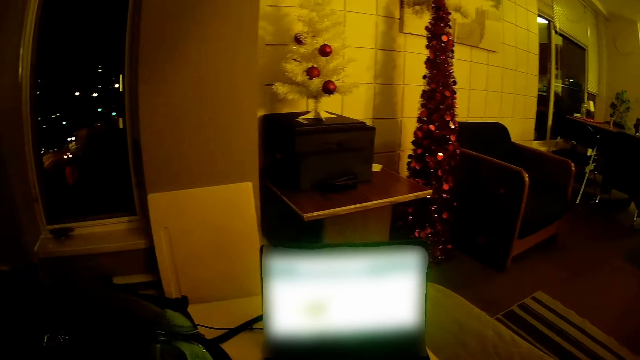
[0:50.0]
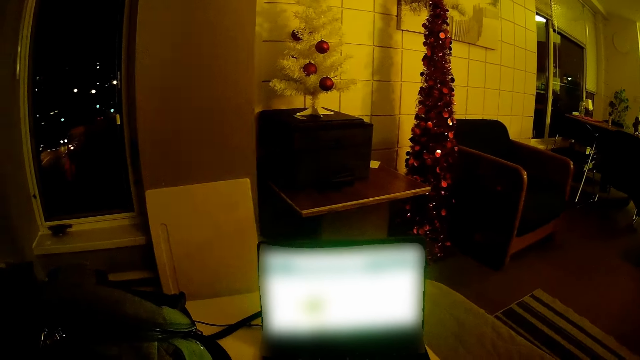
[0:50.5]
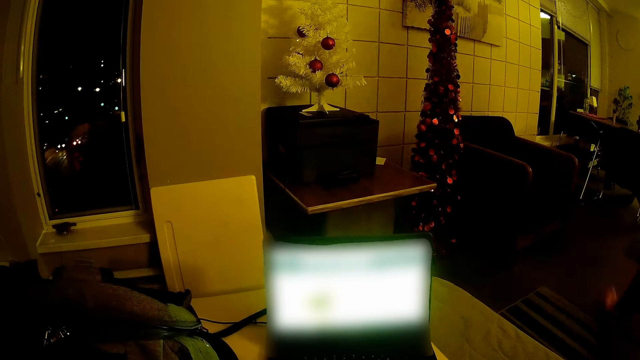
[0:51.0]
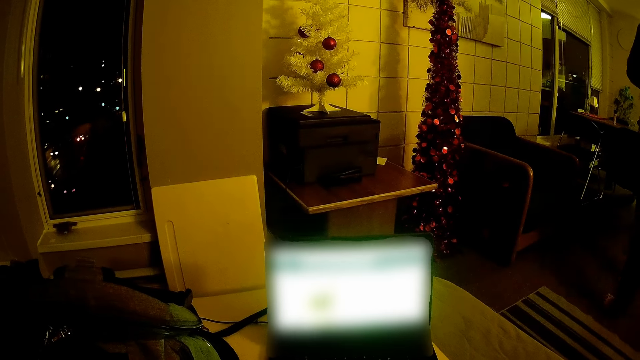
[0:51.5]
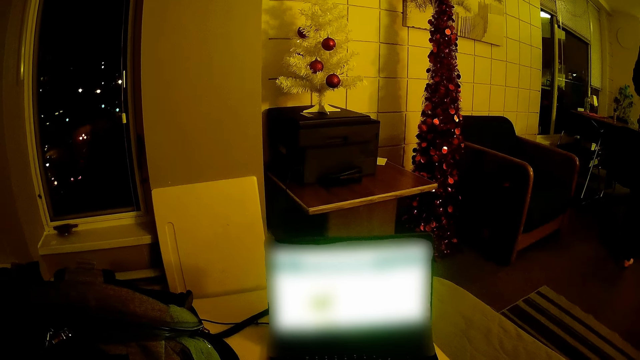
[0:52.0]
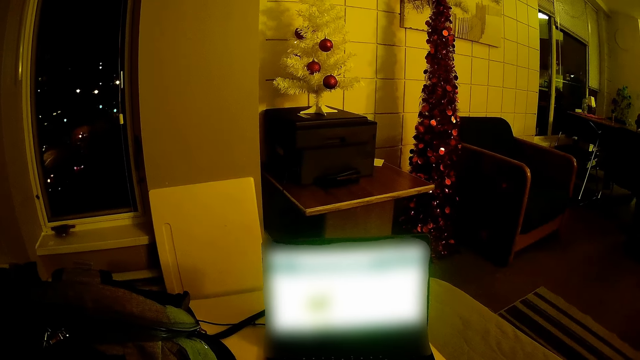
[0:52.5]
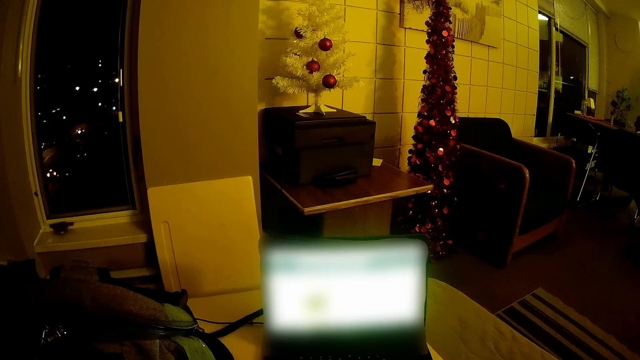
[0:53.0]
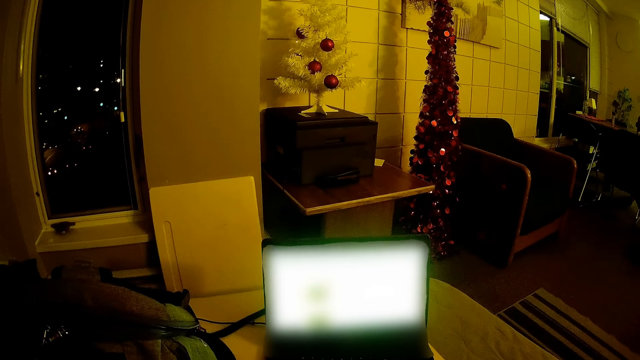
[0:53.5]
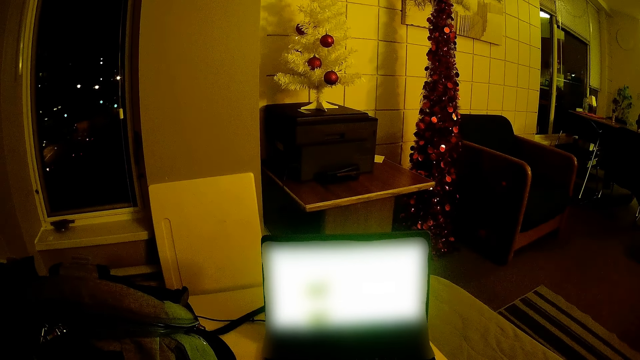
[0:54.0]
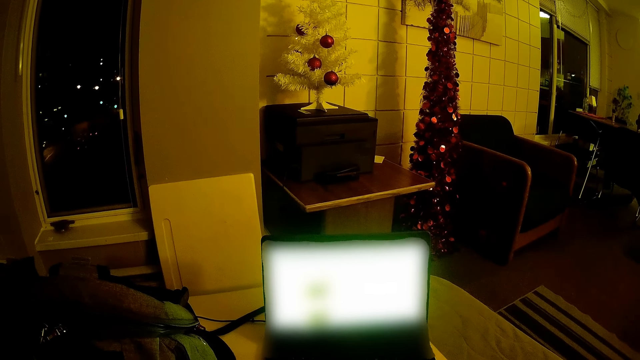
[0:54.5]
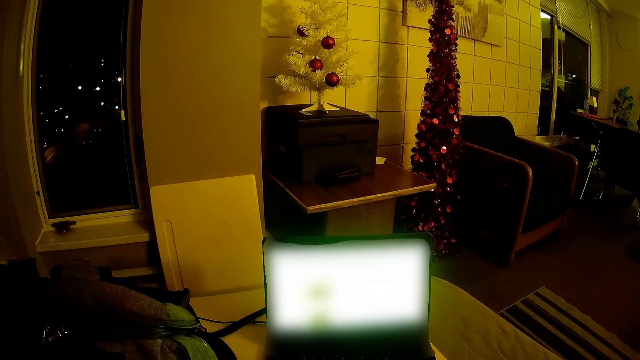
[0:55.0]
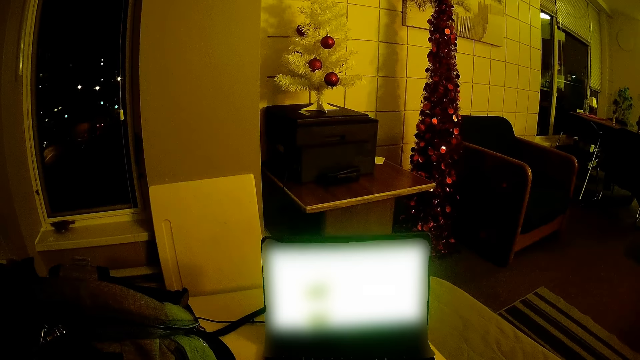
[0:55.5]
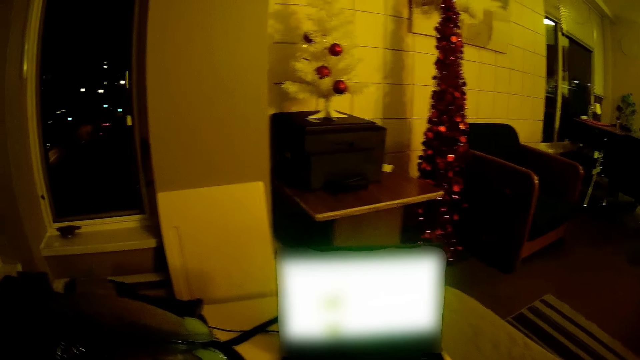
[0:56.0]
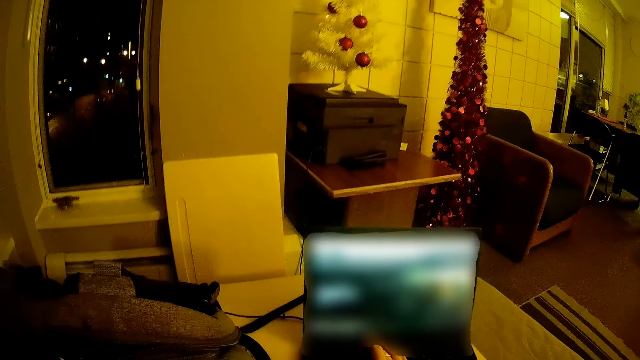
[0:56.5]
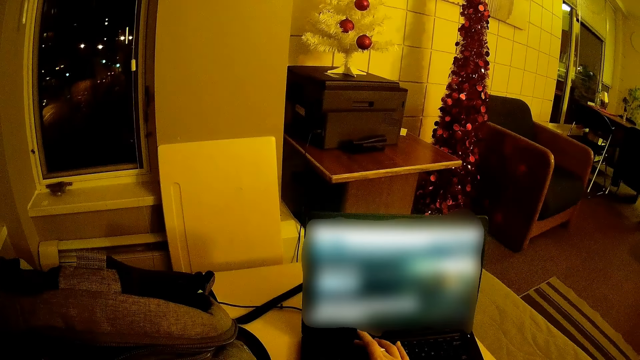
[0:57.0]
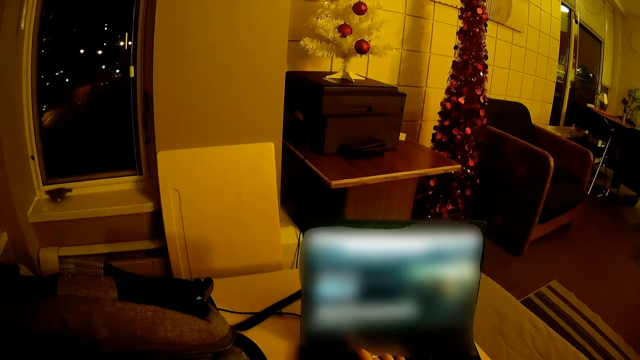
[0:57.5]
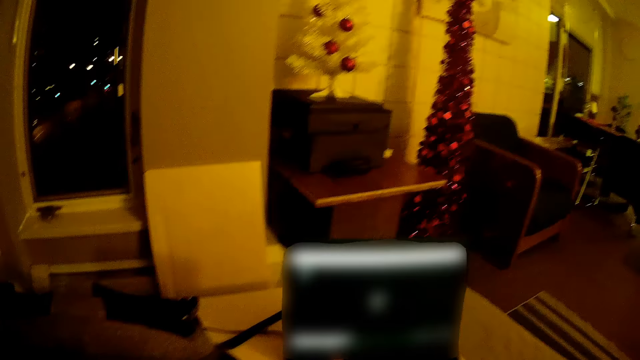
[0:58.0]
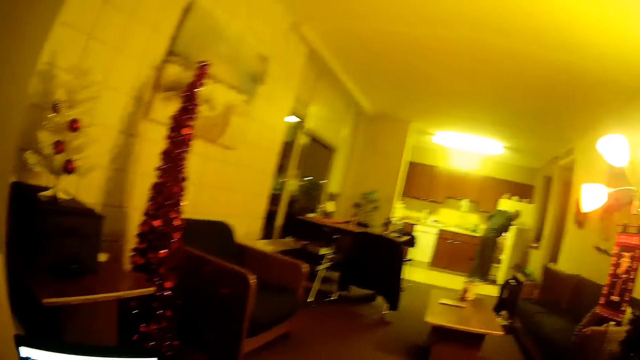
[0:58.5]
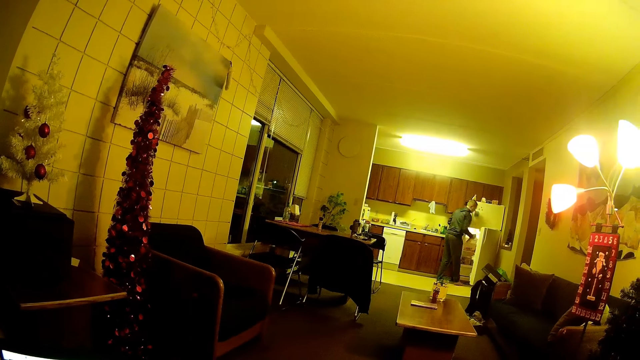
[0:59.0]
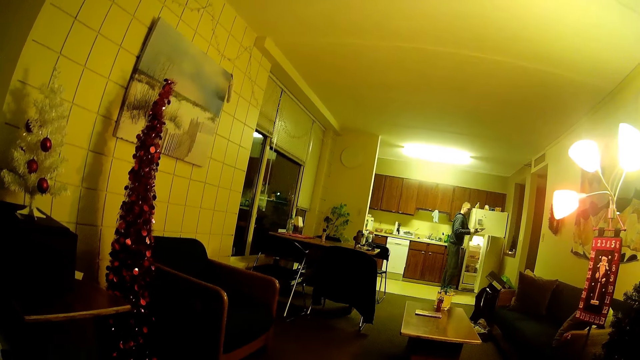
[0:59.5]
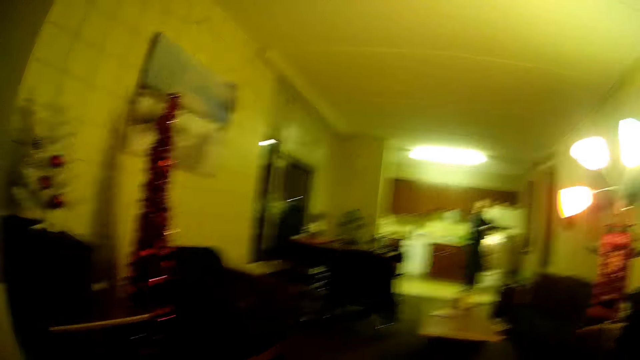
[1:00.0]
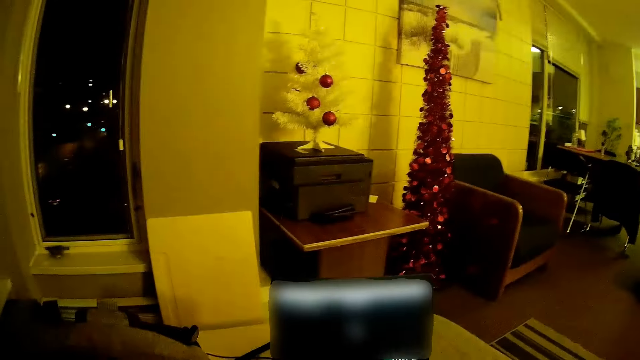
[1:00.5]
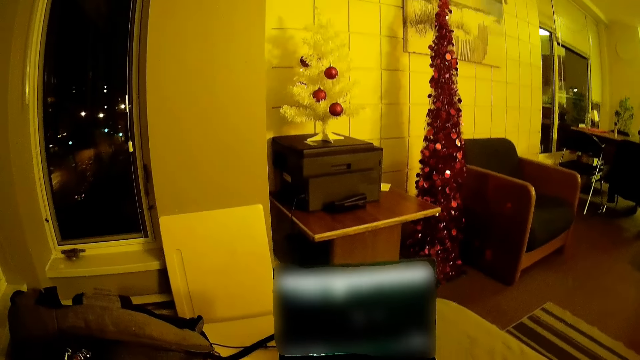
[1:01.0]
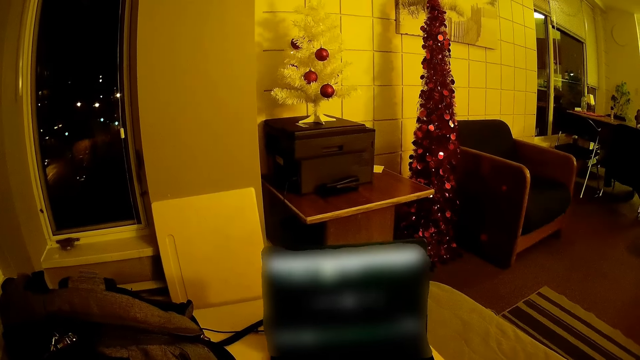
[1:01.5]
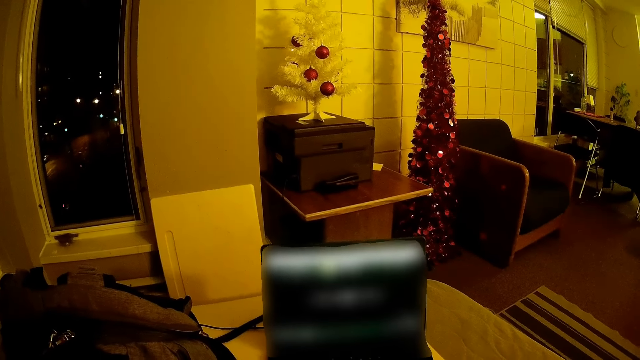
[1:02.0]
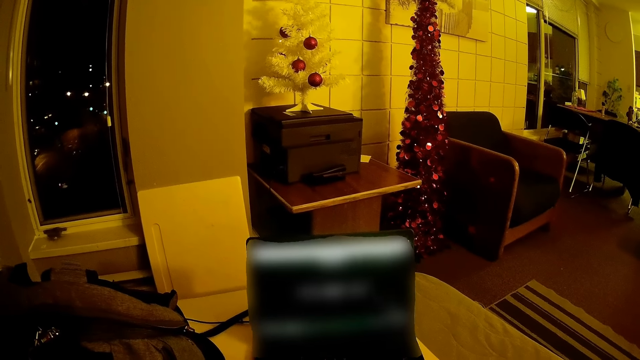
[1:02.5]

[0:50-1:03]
A man walks away. The camera wearer operates the laptop. They press on the laptop. They type on the key. They look at the man standing near the fridge. The man removes a bottle from the fridge. The camera wearer looks around. They look at the laptop.

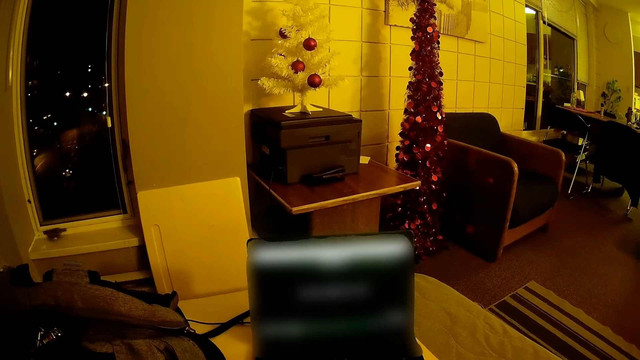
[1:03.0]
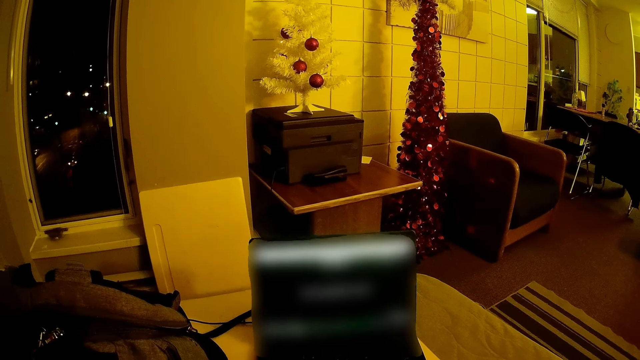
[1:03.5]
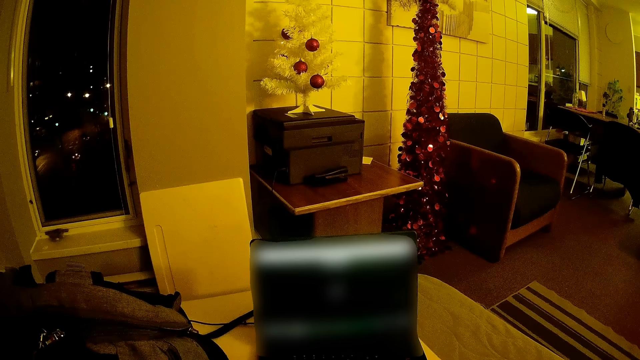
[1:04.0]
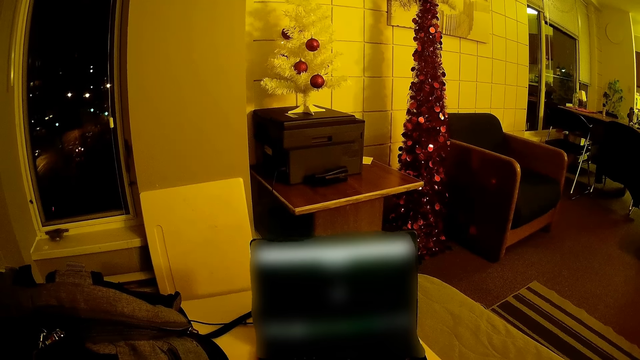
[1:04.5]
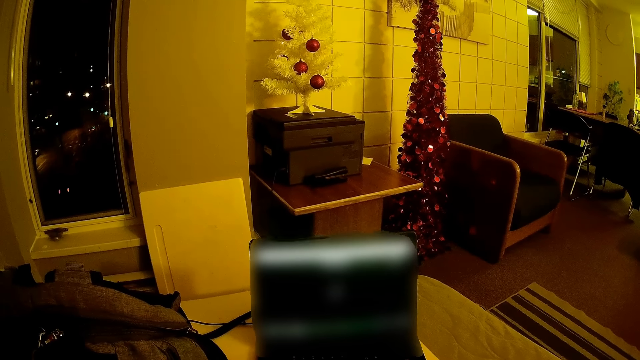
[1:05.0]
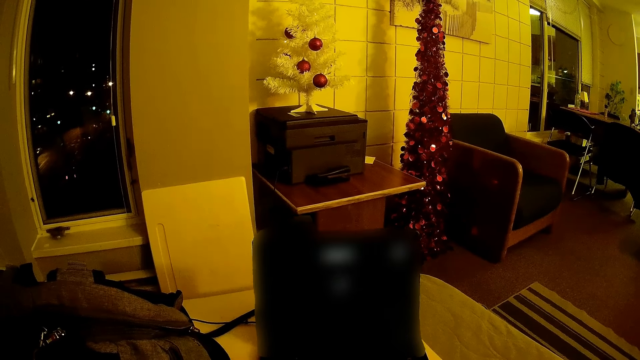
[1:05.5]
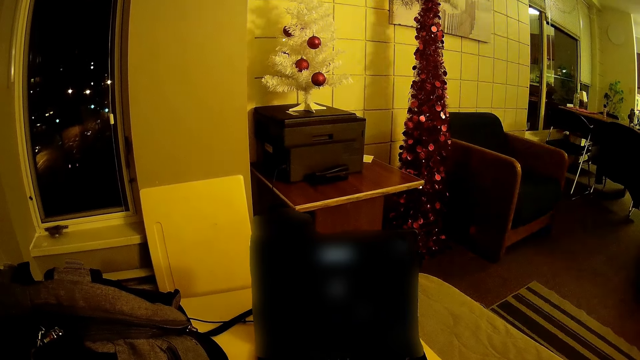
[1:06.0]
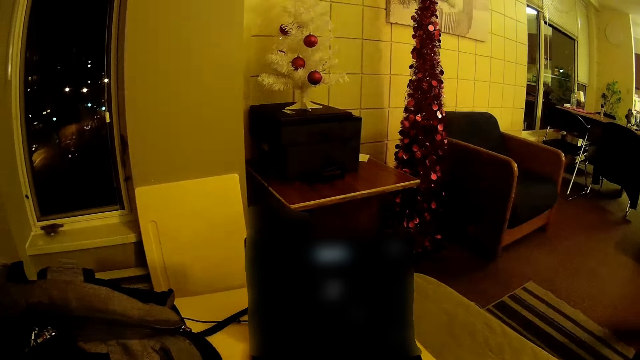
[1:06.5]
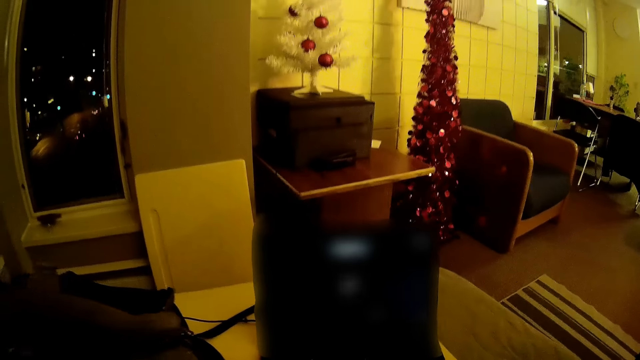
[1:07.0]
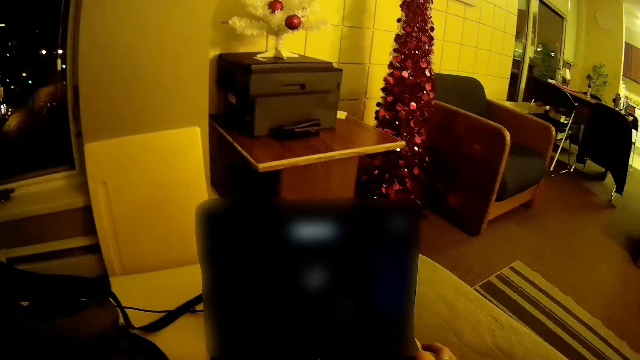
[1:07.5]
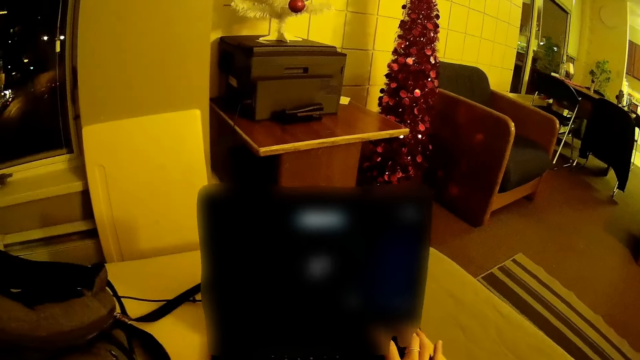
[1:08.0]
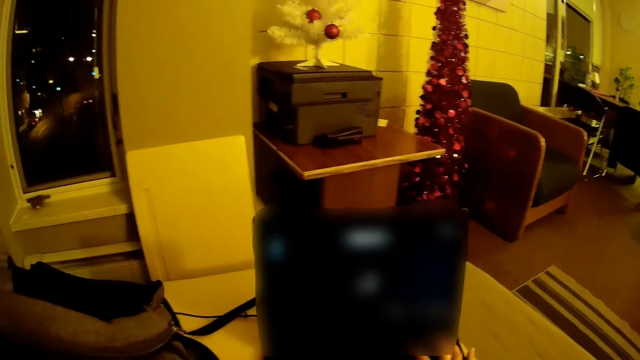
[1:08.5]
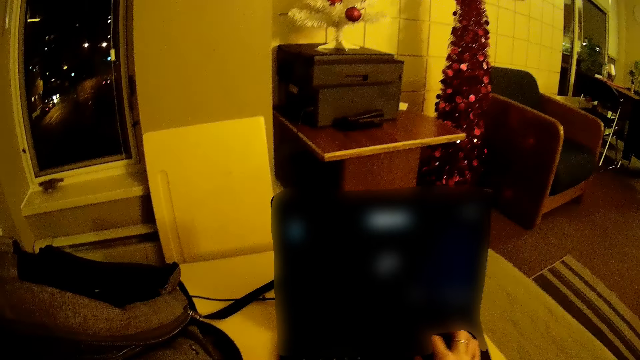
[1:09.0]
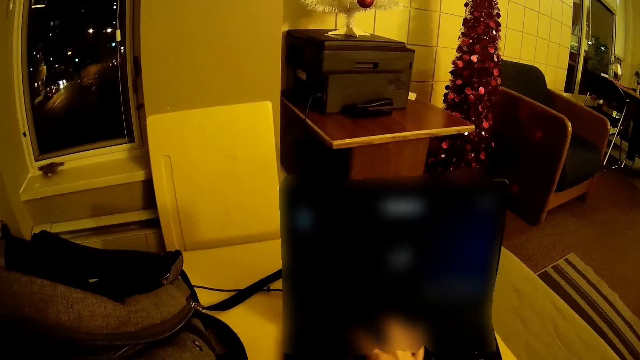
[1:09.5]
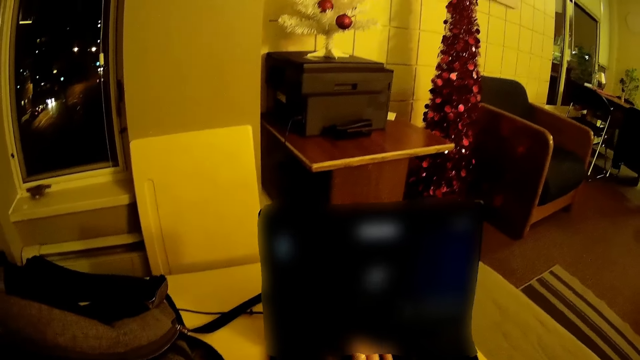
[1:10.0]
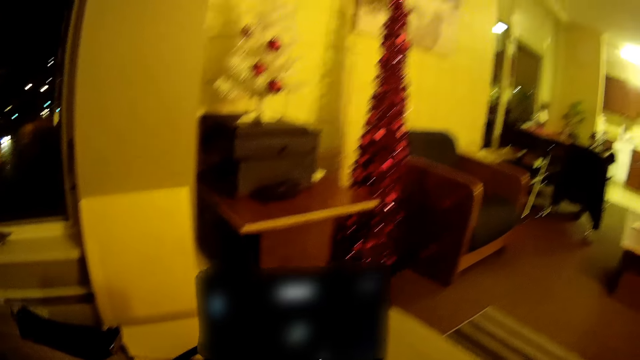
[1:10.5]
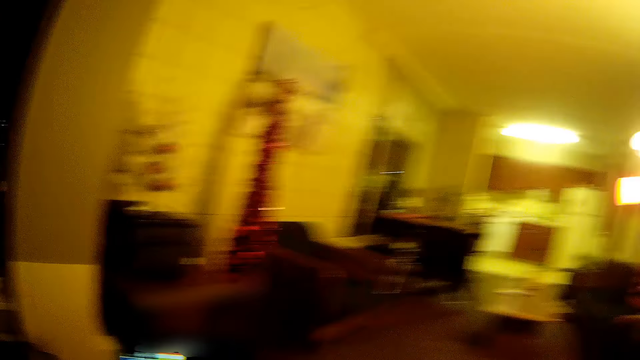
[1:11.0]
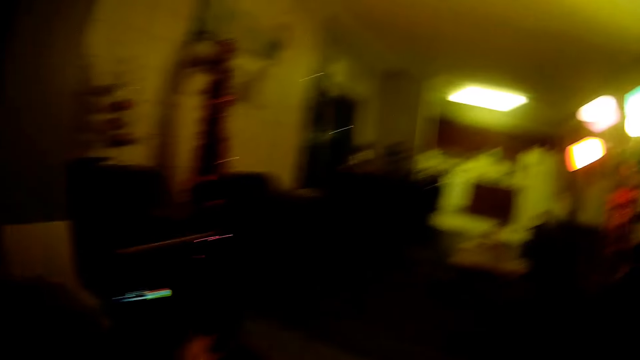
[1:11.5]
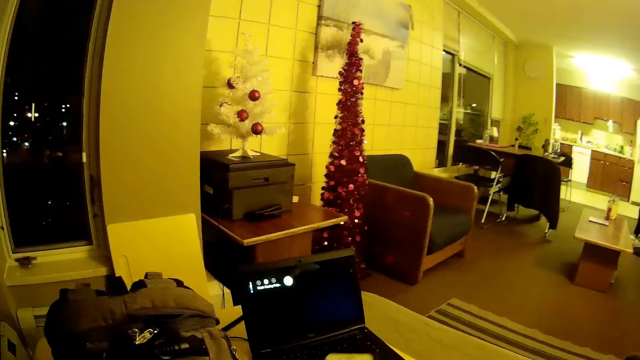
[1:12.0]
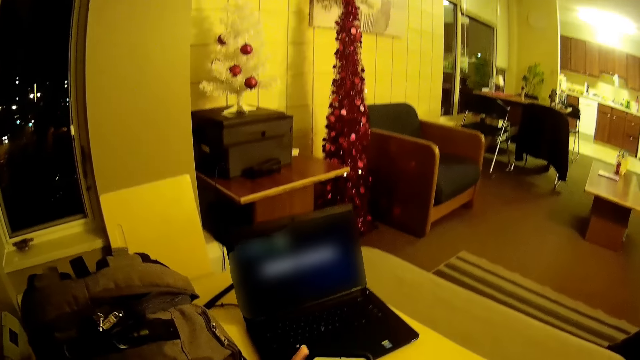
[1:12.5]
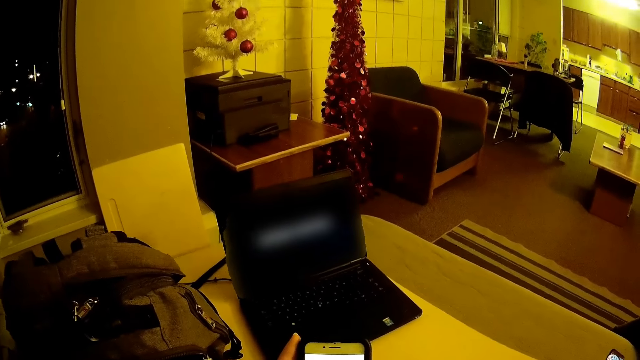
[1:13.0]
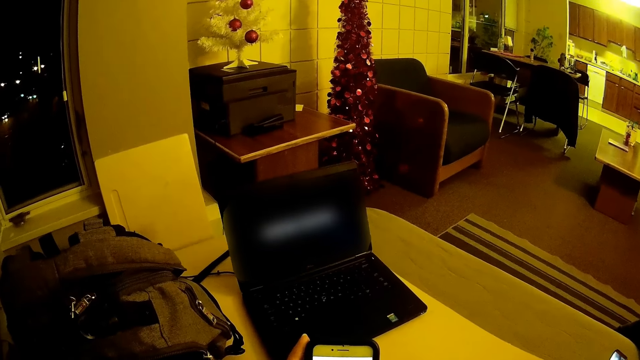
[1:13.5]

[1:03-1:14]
The camera wearer operates the laptop. A man walks towards the chair. The camera wearer presses on the laptop. The man sits on the chair. The camera wearer operates the laptop. He looks around. He uses his phone. He looks at the phone.
